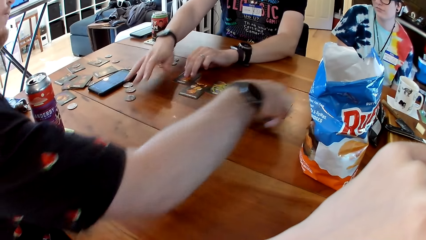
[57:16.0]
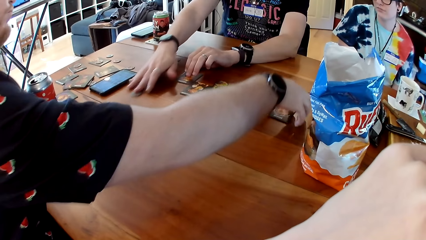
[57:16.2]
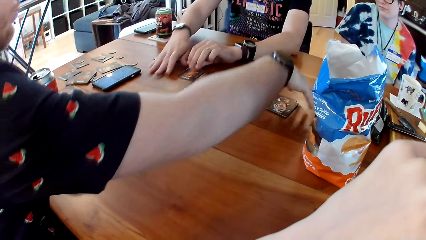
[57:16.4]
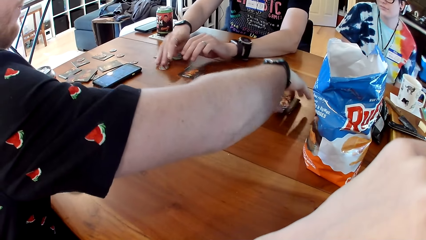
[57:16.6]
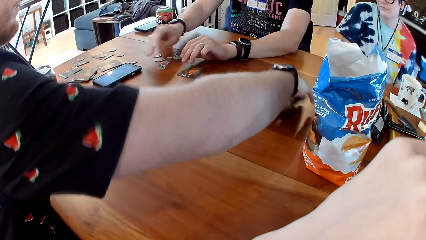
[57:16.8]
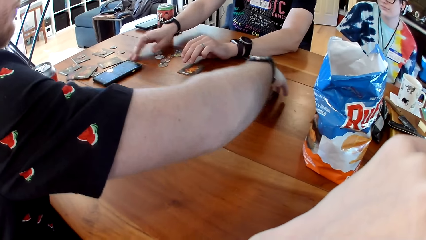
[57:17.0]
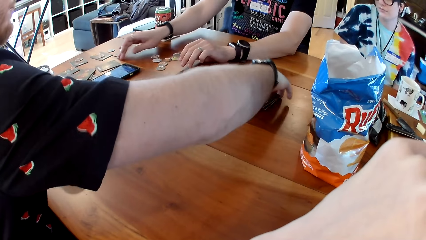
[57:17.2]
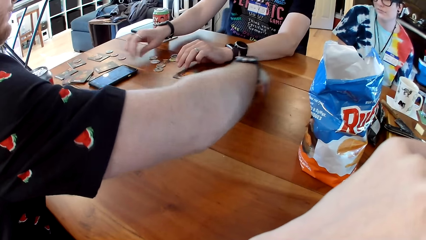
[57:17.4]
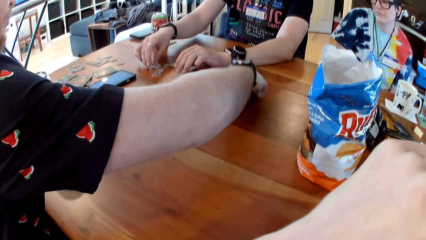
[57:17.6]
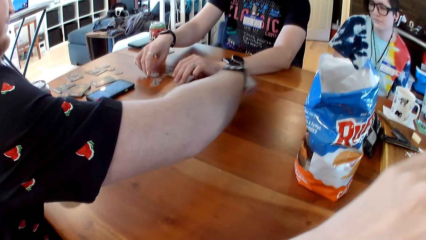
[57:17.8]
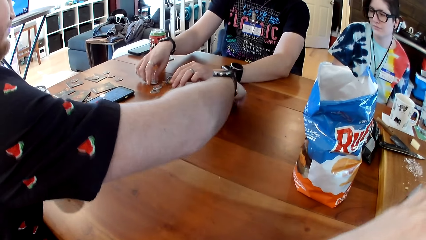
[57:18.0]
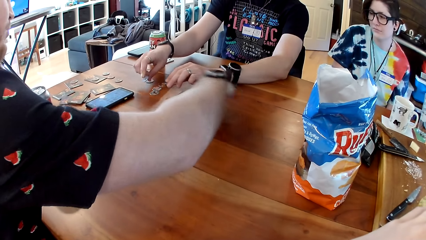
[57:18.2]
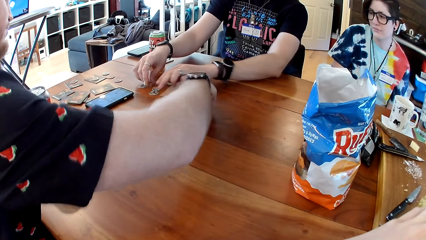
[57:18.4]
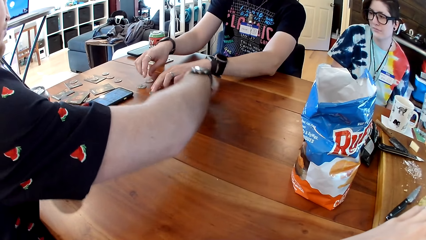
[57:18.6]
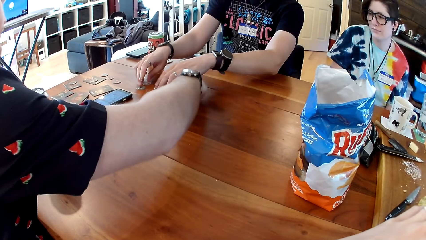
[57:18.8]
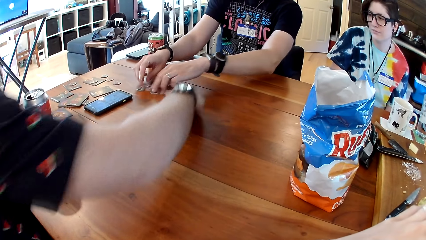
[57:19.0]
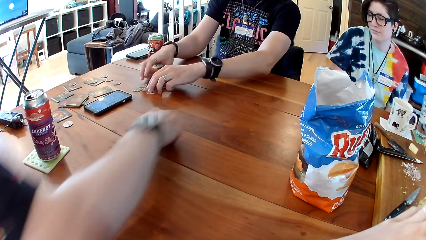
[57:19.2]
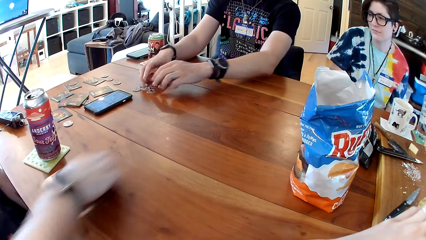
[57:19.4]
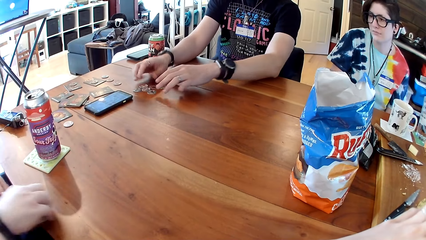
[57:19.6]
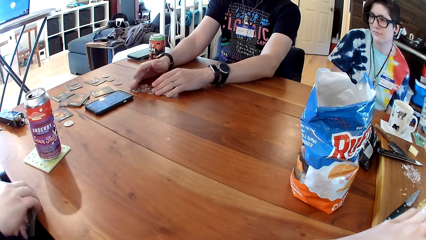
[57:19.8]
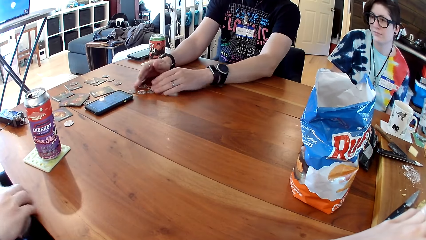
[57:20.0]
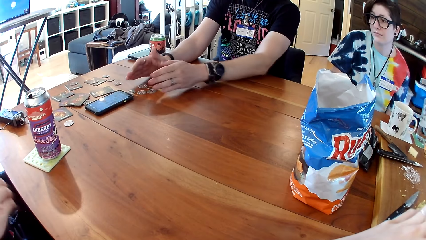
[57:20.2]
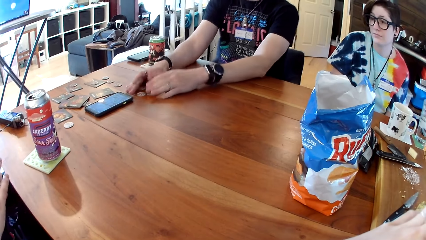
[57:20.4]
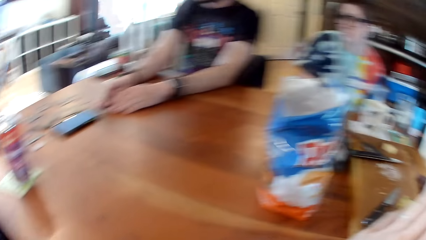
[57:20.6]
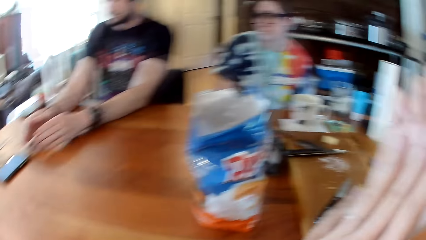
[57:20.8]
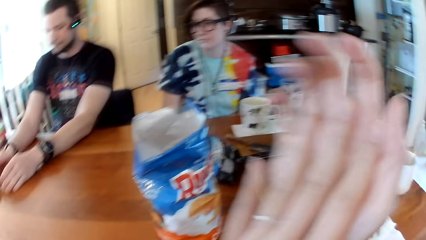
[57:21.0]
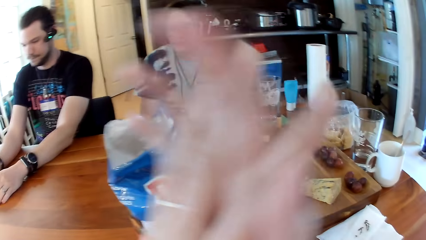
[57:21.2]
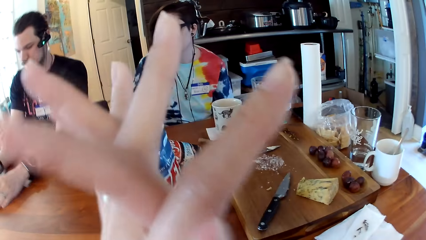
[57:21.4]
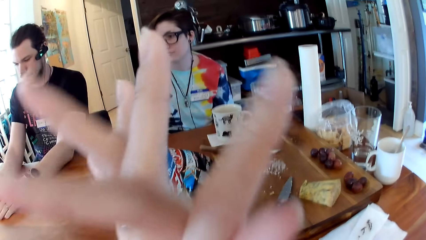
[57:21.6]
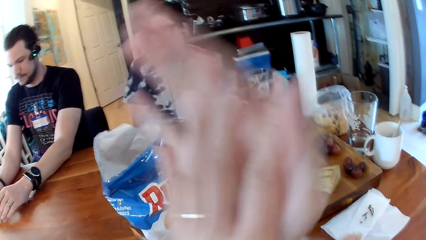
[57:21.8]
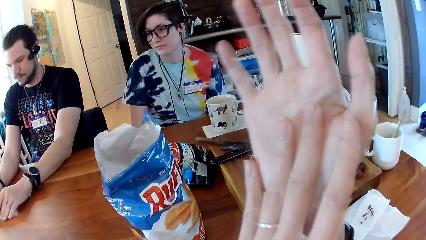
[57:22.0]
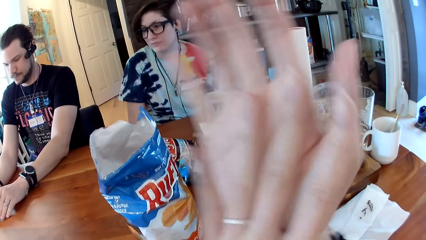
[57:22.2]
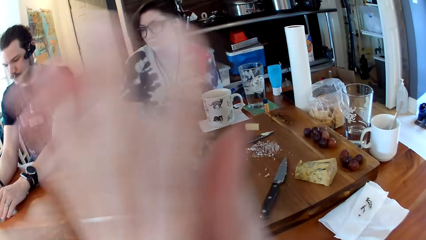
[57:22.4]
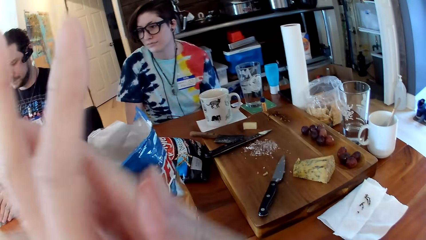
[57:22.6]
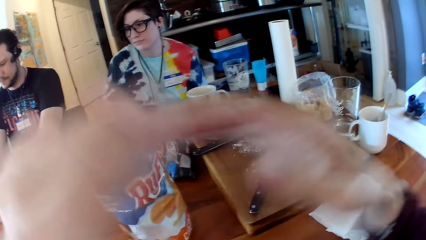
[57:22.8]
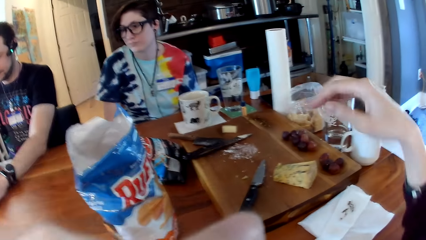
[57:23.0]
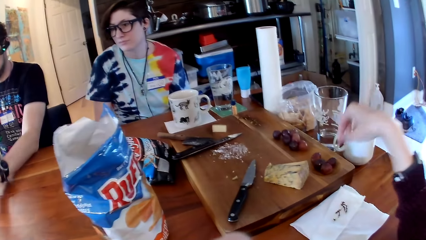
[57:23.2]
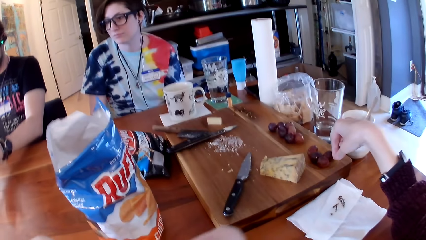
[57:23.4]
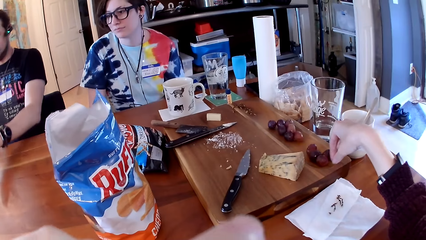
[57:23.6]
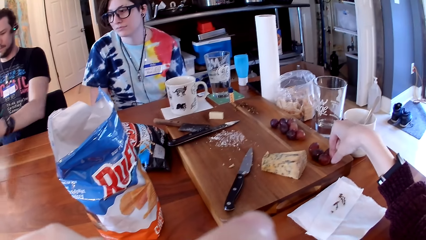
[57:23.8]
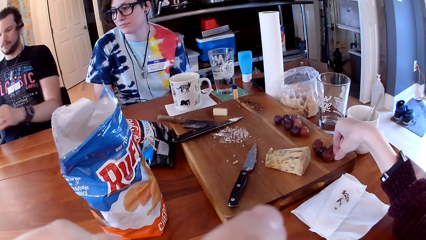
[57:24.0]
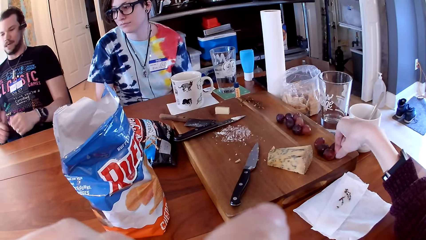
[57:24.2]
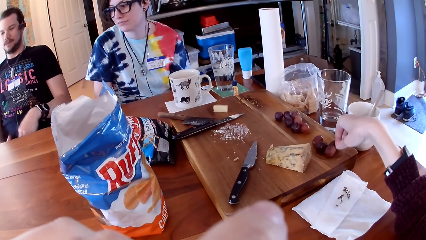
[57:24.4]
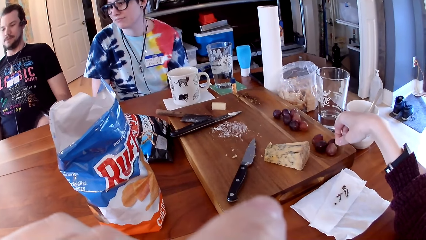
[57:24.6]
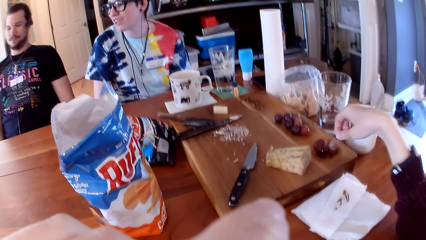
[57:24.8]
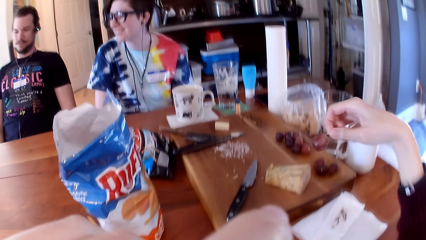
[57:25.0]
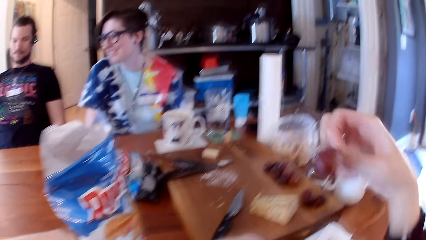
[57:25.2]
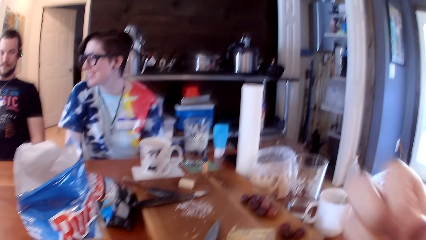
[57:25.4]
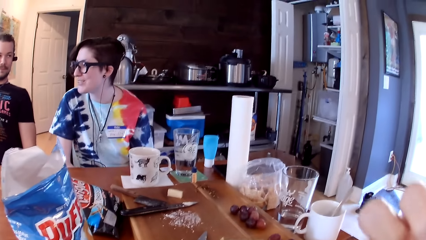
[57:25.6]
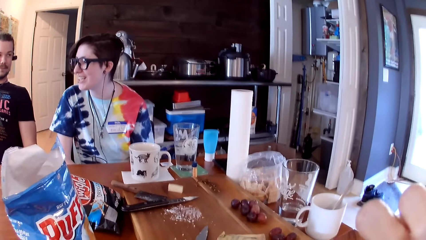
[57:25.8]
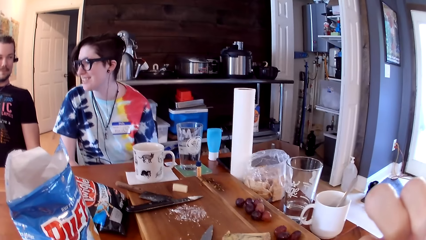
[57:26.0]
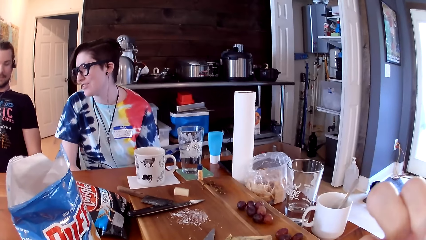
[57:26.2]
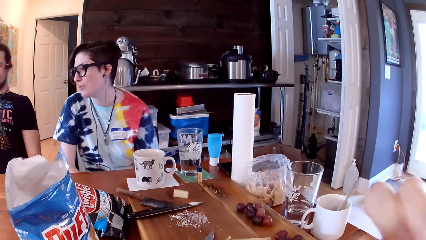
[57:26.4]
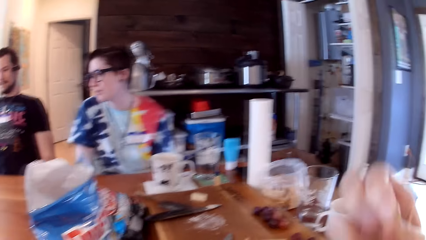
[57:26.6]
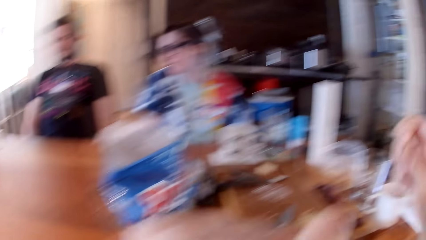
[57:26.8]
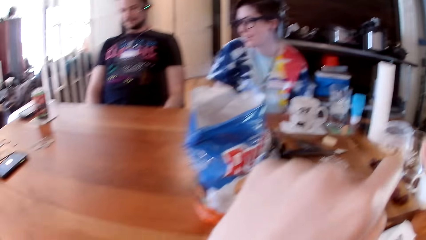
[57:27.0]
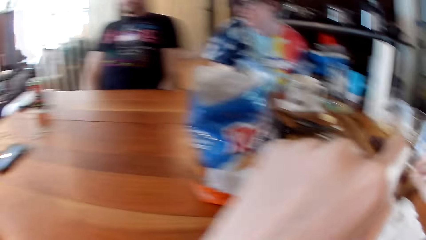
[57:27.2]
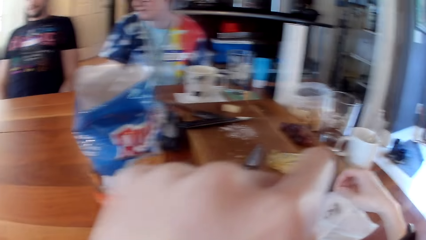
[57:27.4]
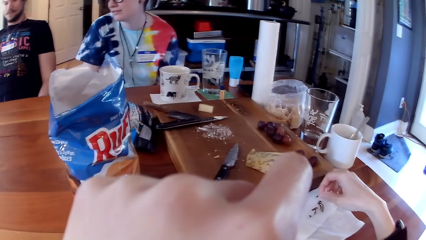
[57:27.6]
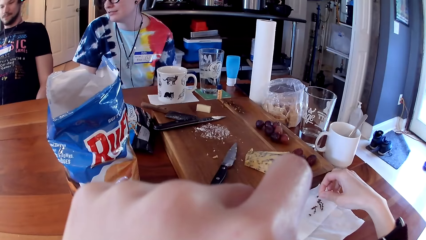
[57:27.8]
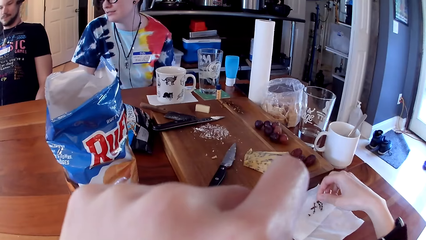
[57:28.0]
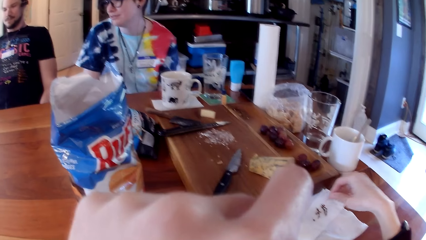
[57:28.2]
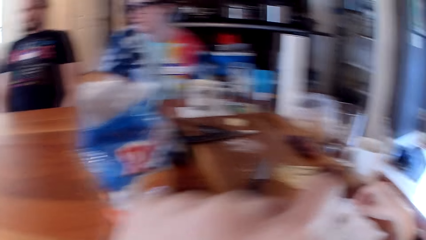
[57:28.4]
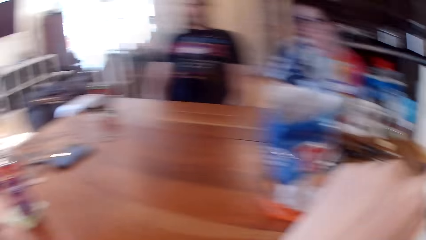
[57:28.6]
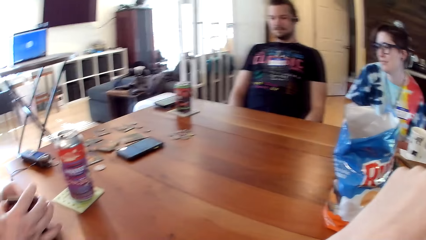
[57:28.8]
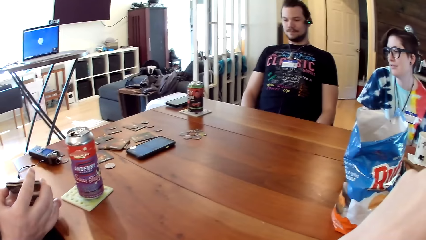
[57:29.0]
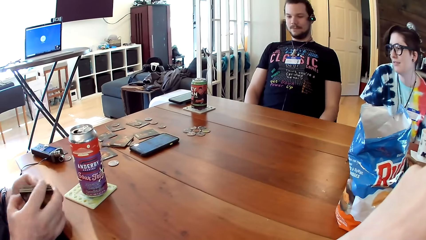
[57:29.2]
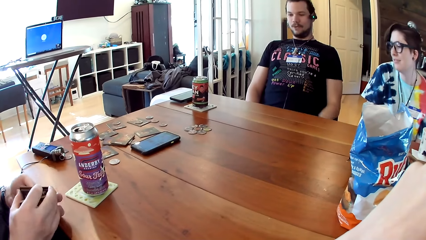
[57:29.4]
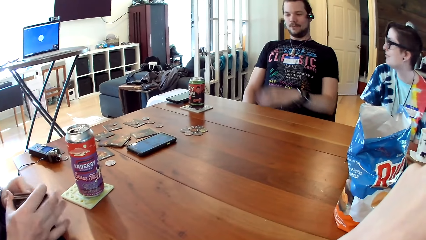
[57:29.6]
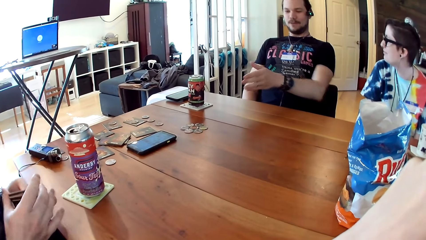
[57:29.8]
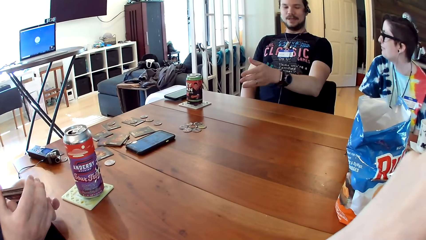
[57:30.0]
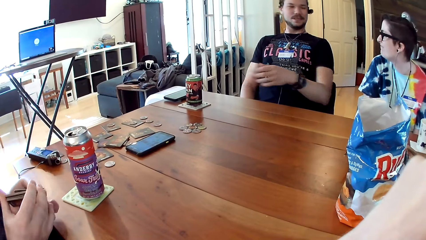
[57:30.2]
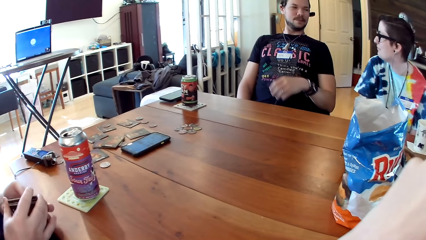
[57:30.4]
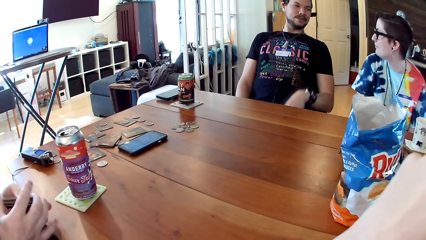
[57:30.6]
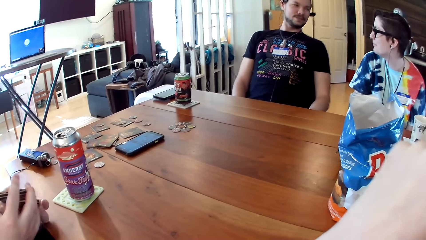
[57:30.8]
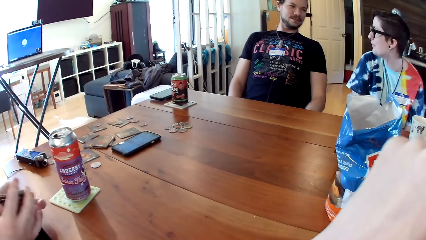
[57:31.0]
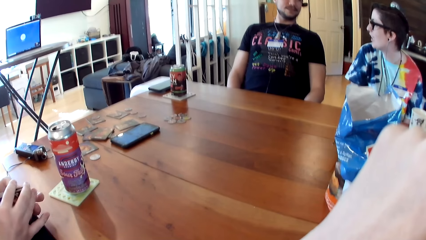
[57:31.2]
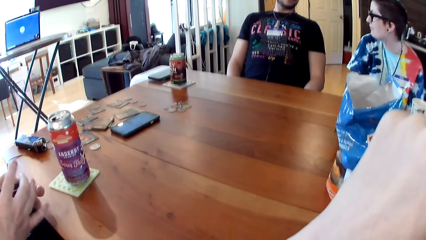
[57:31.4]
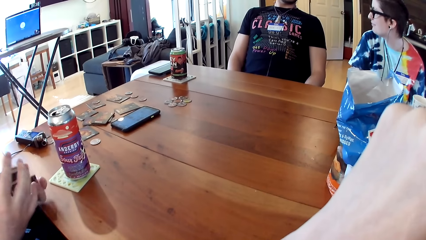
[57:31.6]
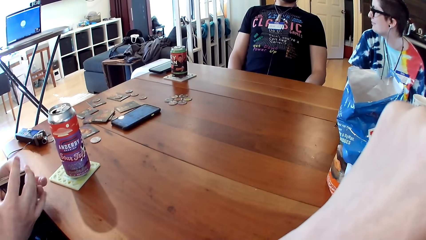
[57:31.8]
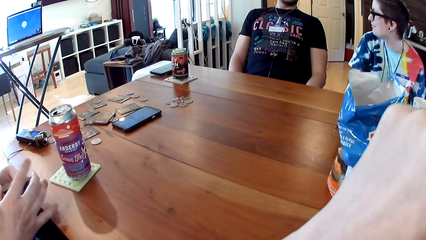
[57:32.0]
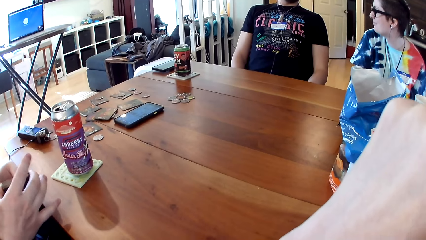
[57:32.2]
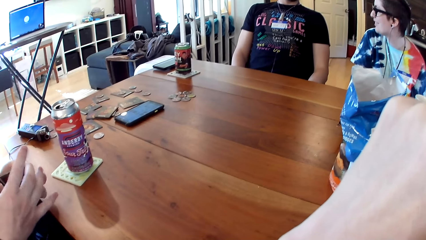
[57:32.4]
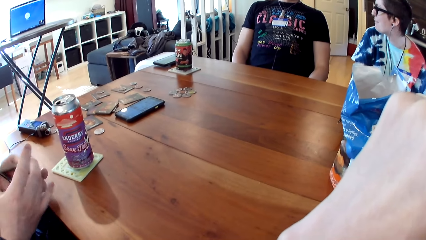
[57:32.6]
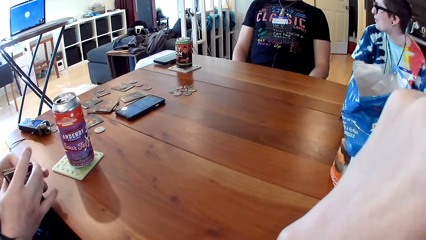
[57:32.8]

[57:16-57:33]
A man gathers some cards and tokens from the table to one side with his hands. Another man gathers all the cards at the center of the table with his right hand. The camera wearer rubs the hands. She picks a strawberry from the tray with her right hand and eats the strawberry with her right hand. A person talks to the first man. The other man shuffles some cards with his hands and holds the cards.
